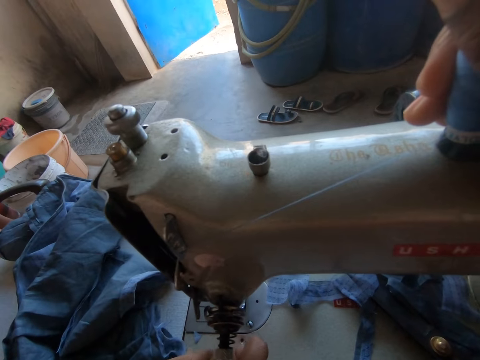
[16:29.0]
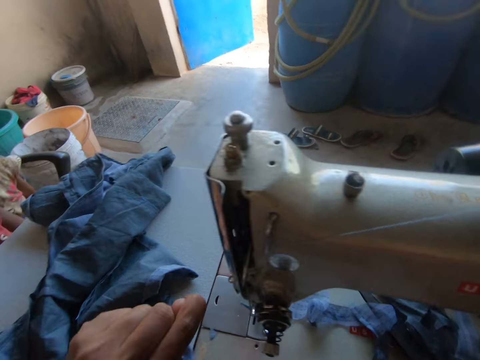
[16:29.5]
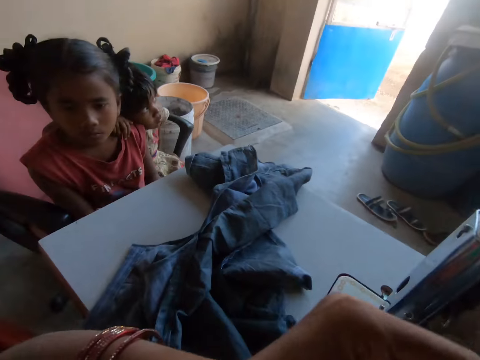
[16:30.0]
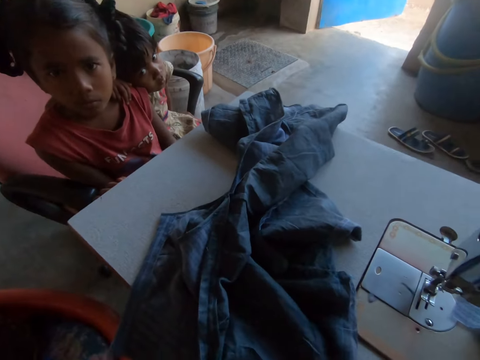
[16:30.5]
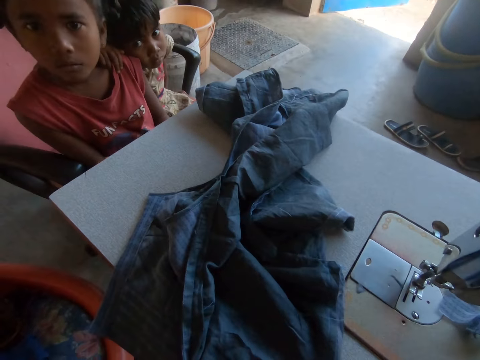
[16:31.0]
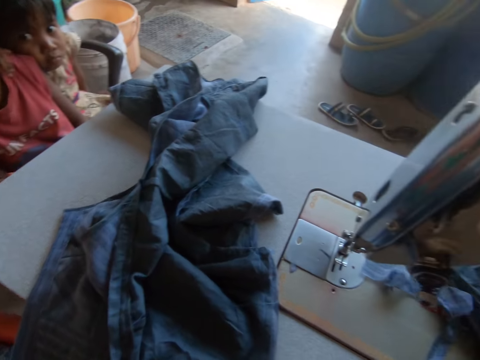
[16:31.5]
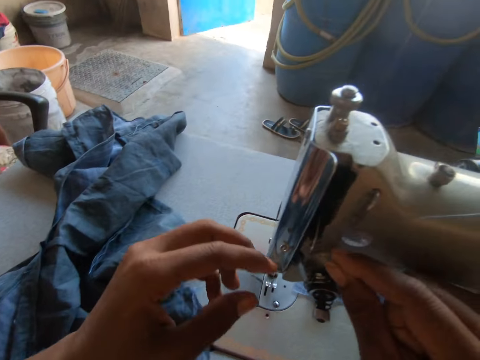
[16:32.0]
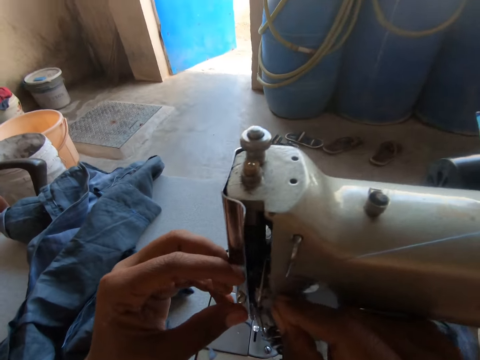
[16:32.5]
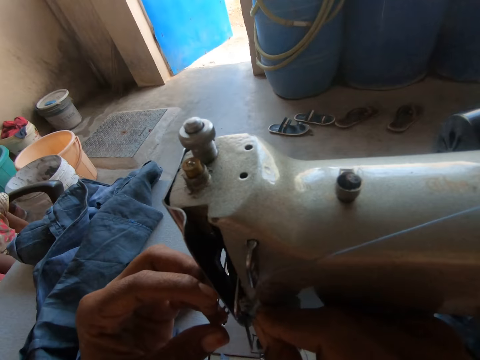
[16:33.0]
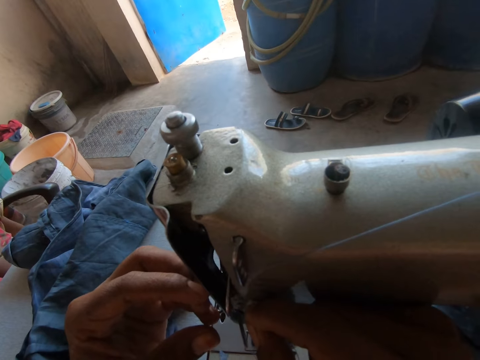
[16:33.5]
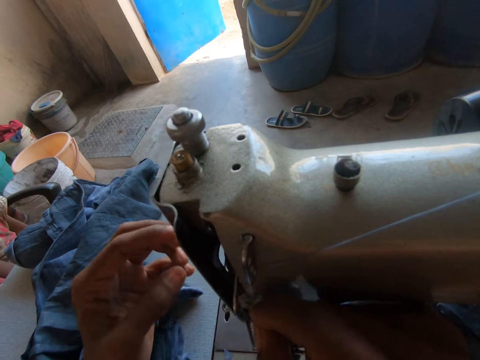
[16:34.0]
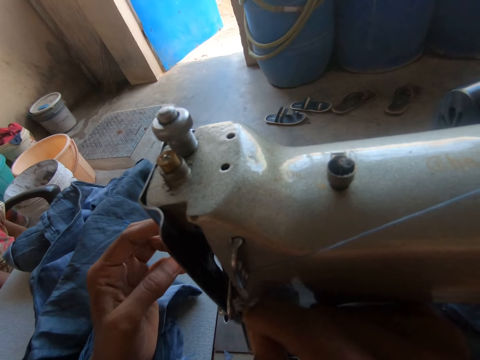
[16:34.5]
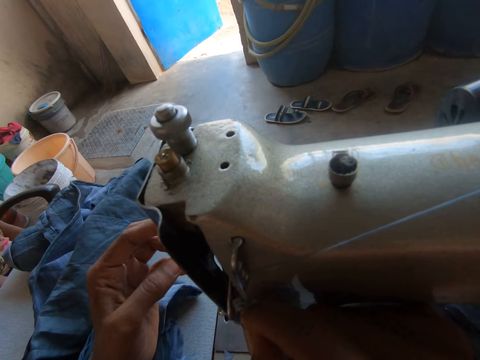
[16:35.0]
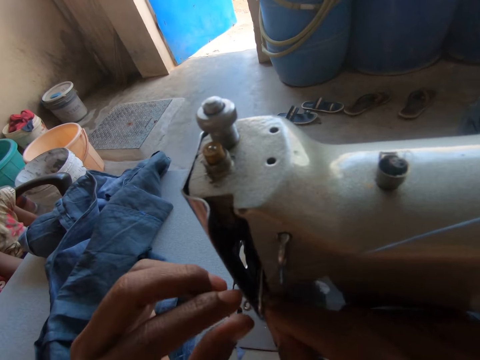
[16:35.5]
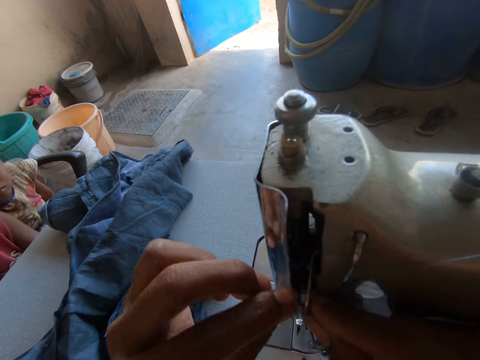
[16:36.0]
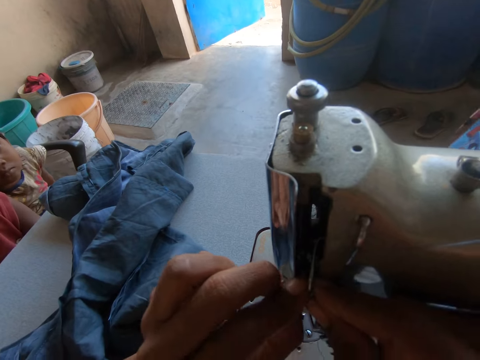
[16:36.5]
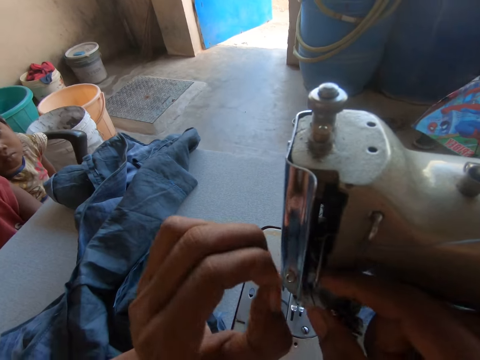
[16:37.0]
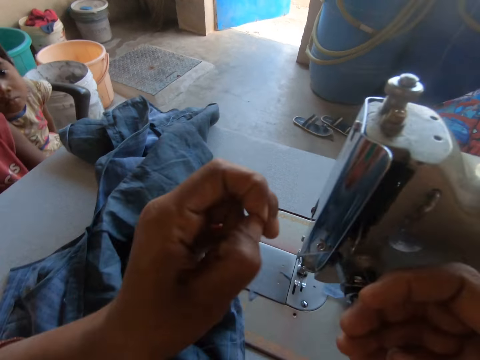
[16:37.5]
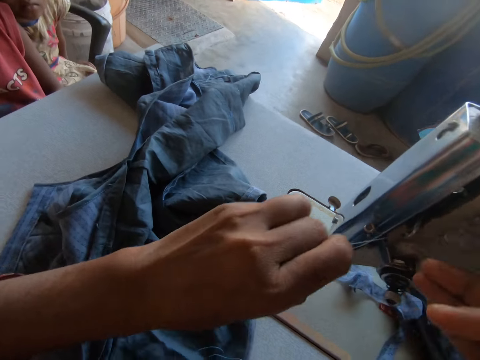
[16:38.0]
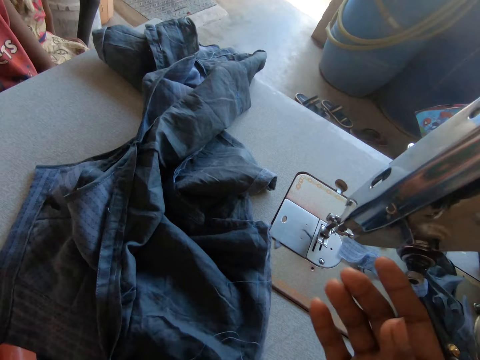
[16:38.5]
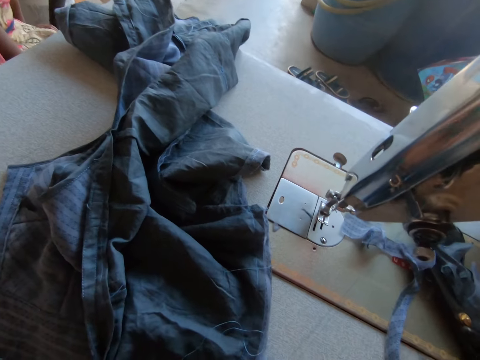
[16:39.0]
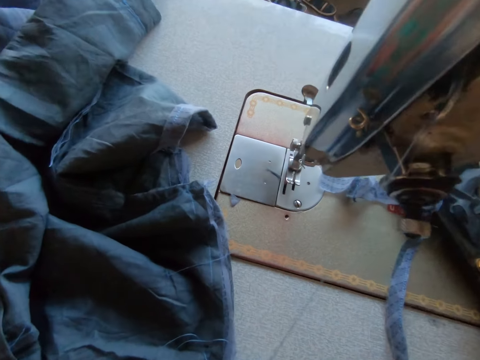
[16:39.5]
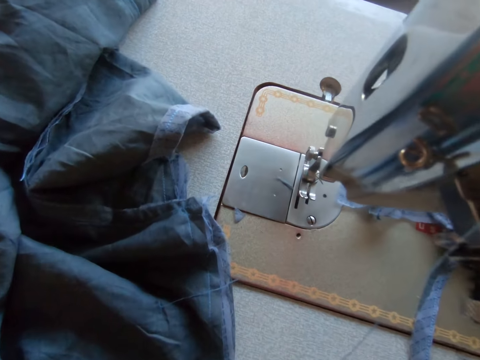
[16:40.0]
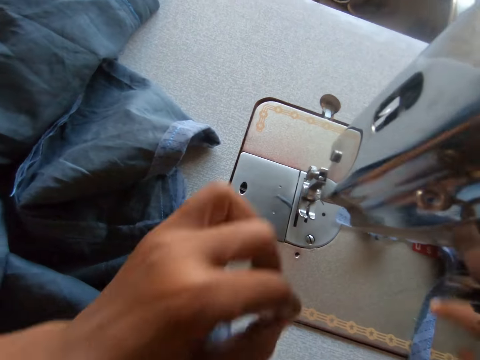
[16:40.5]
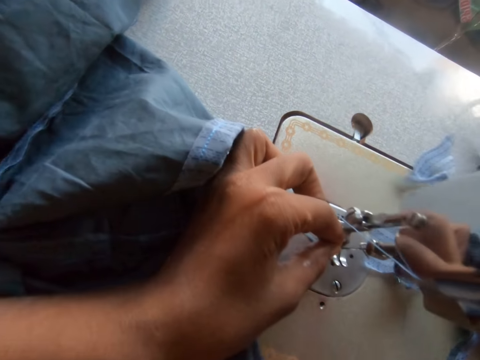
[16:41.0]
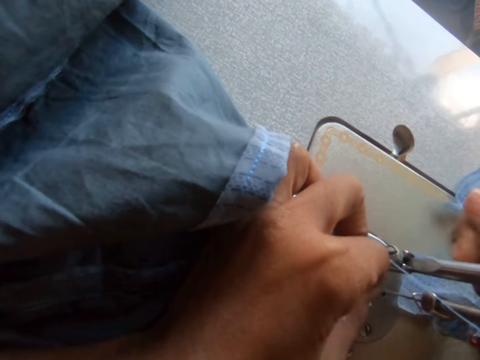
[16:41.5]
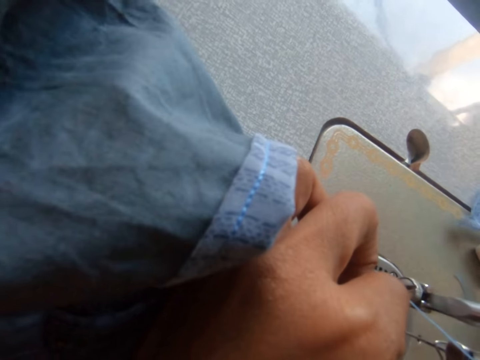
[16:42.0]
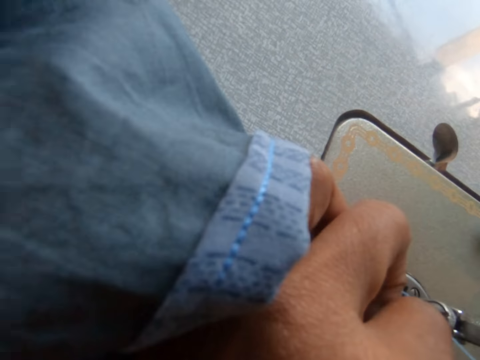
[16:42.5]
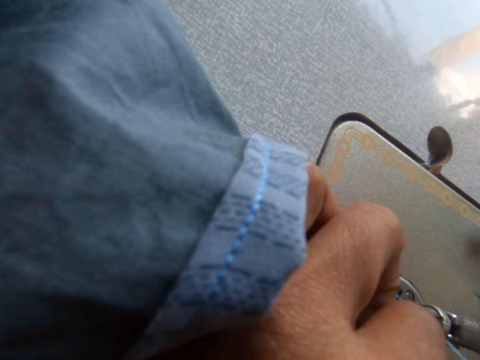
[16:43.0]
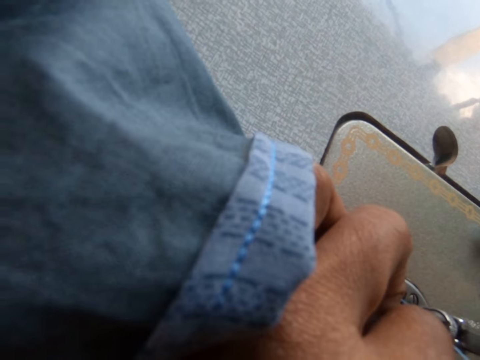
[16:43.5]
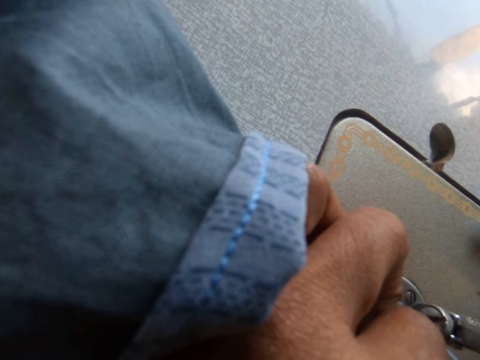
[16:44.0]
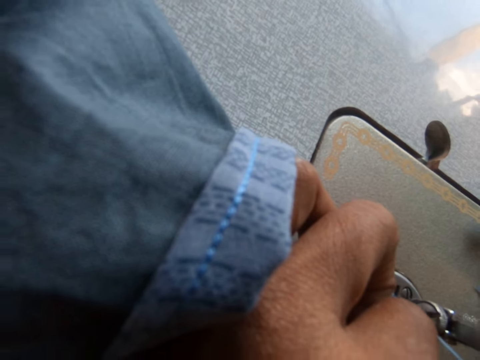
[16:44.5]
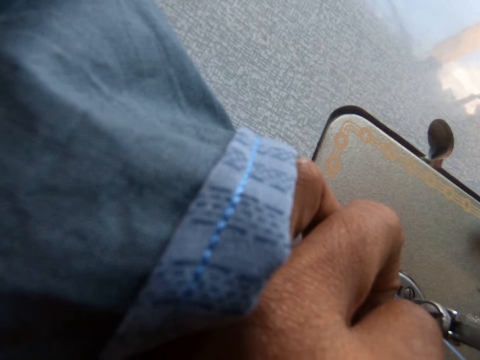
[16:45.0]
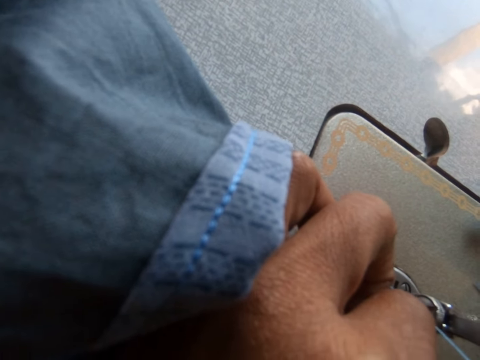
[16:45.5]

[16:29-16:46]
The camera wearer converses. Two children stare at the camera wearer. The camera wearer passes the thread through the machine thread holder. They stretch the thread. They pass the thread through the sewing machine needle.

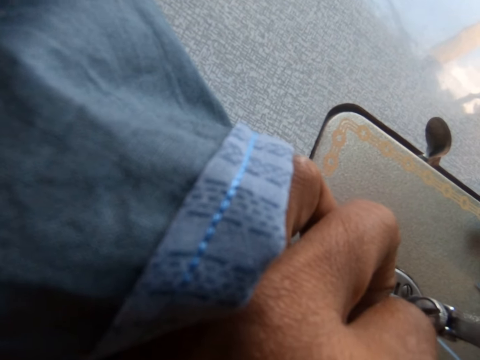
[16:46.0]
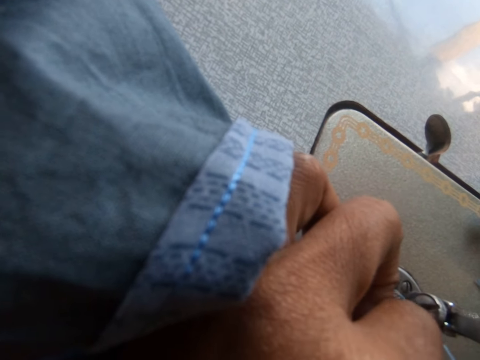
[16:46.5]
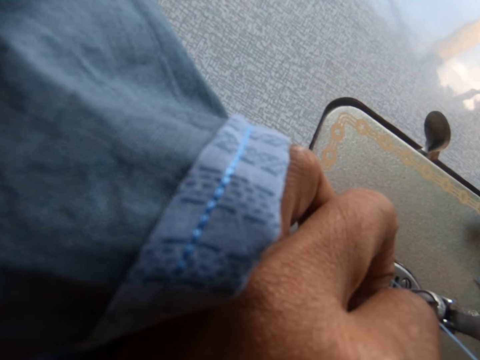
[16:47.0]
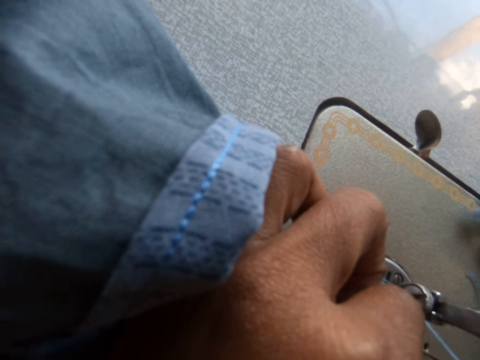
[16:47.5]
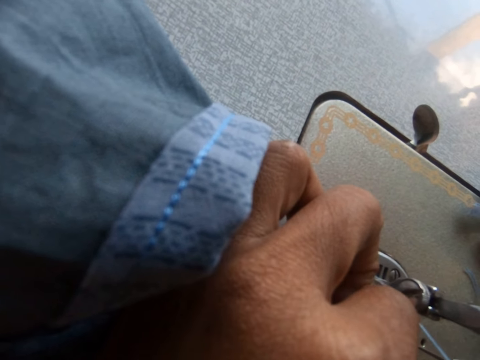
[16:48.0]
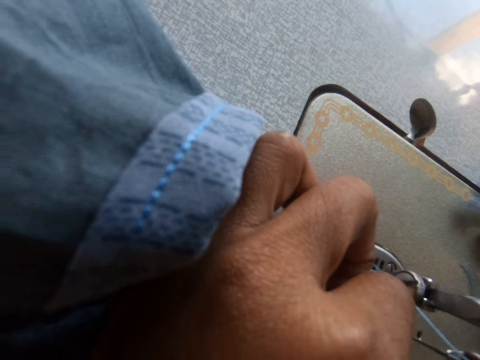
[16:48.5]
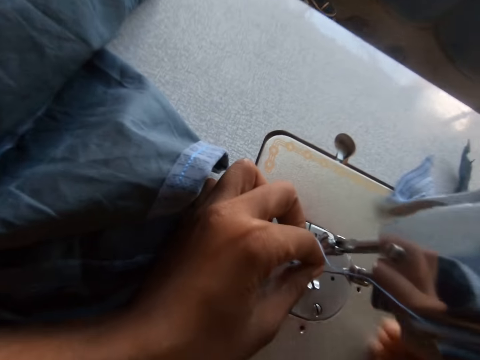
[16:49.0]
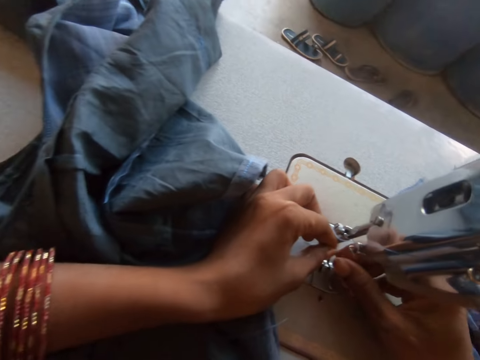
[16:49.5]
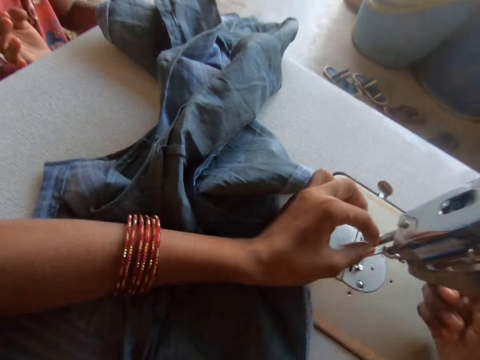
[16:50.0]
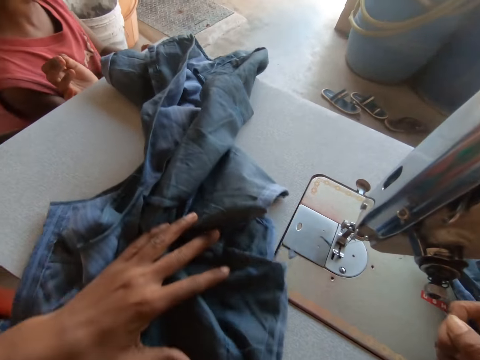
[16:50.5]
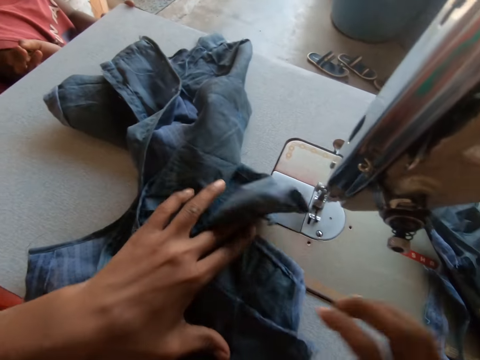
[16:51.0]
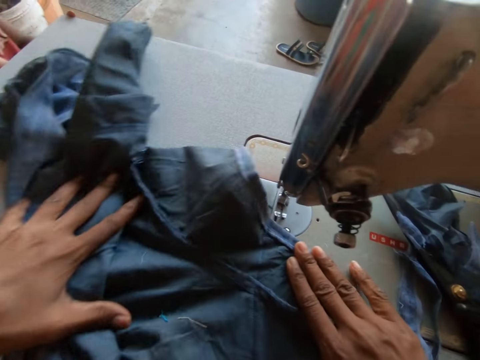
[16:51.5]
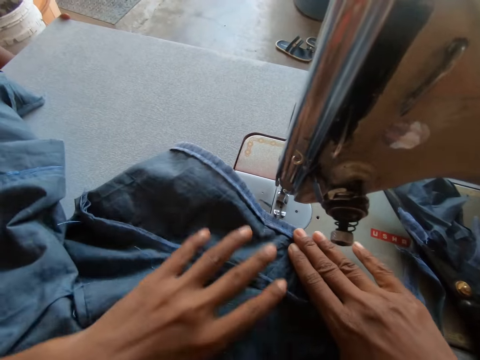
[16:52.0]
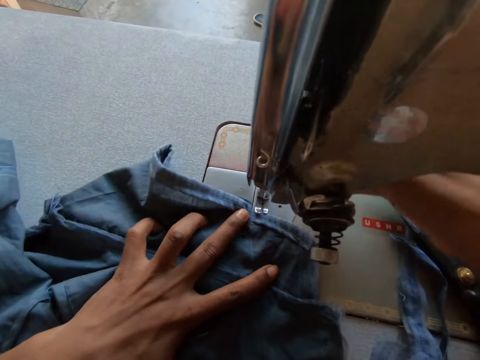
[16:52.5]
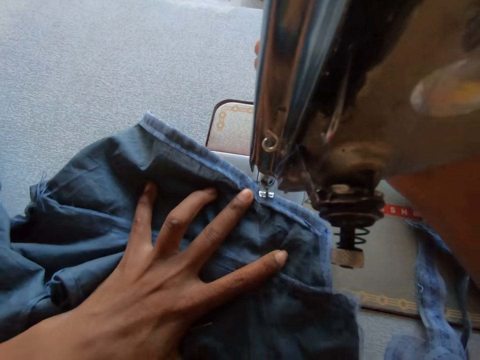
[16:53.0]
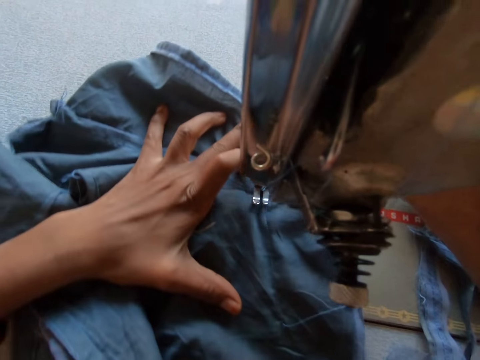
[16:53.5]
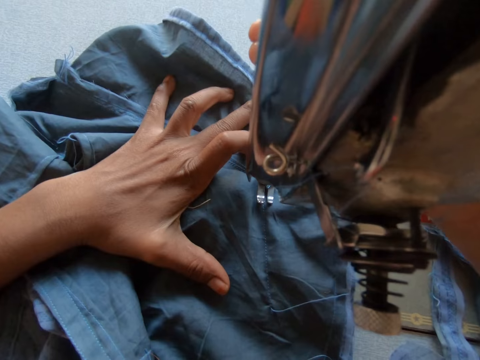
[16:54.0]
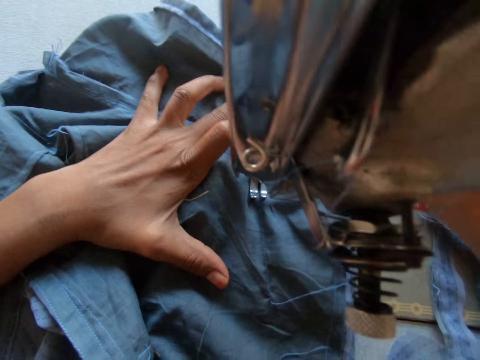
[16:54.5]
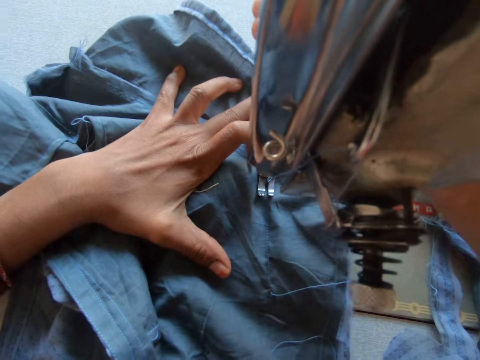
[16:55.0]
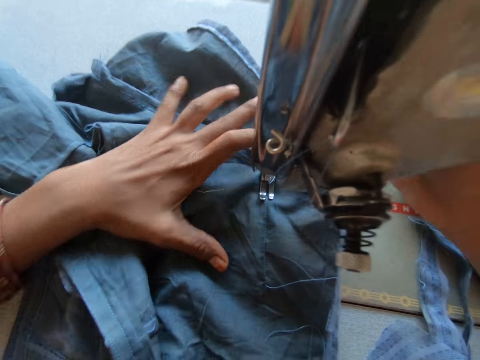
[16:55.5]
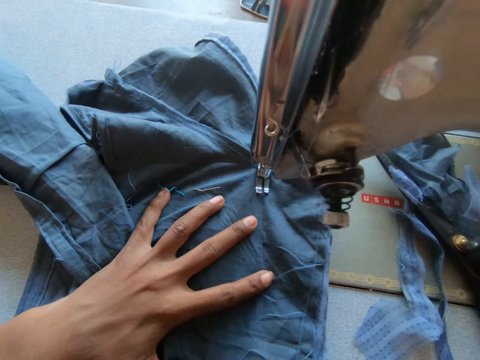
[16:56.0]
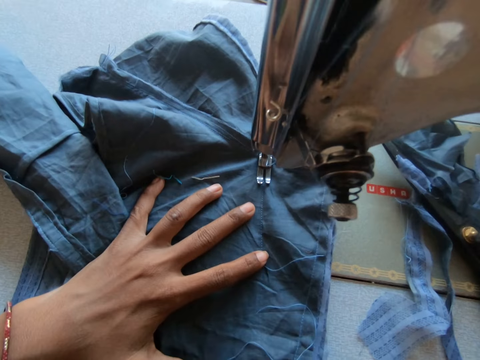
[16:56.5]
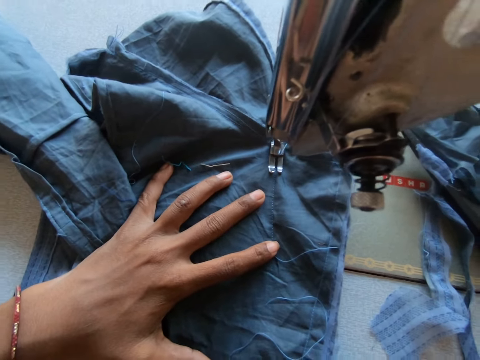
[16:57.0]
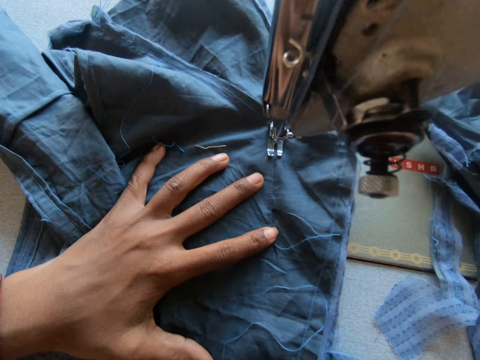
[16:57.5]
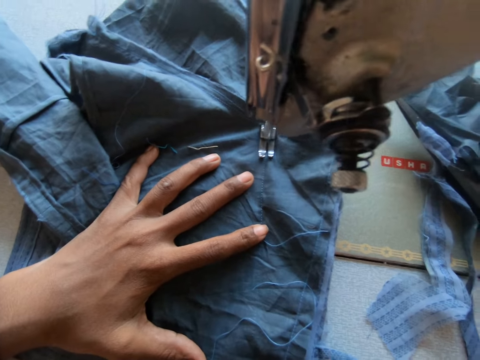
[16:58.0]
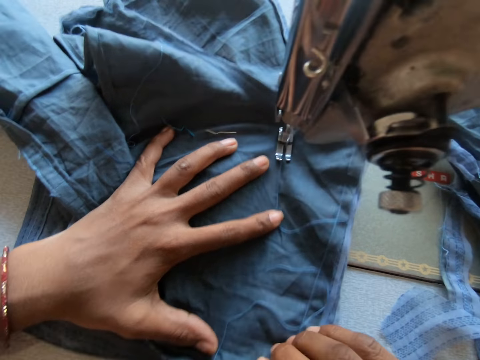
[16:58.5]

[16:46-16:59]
The camera wearer stretches the thread. They adjust the cloth on the sewing machine table with both hands. They sew the cloth with the sewing machine.
